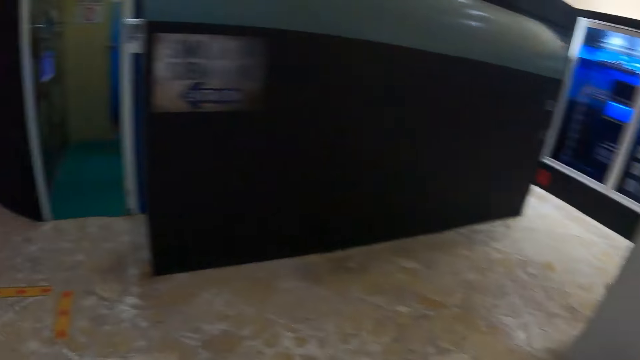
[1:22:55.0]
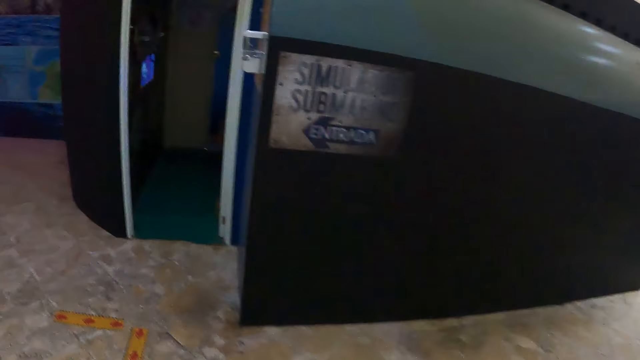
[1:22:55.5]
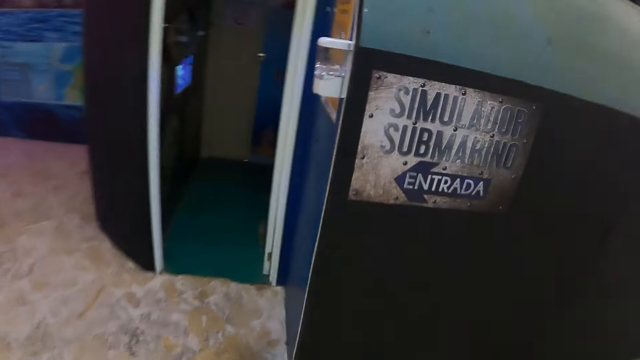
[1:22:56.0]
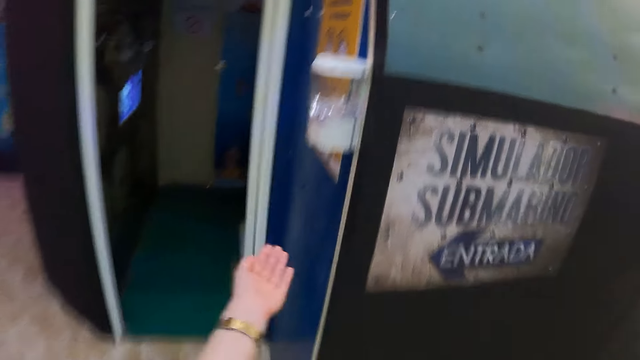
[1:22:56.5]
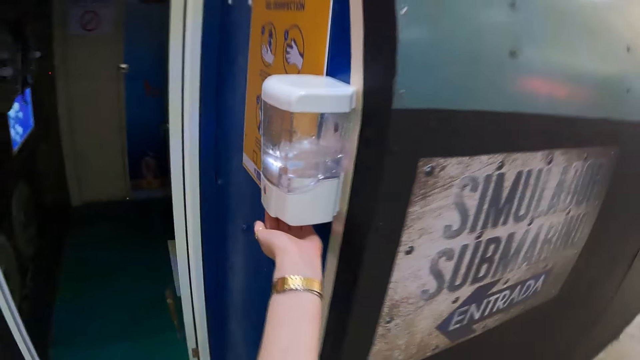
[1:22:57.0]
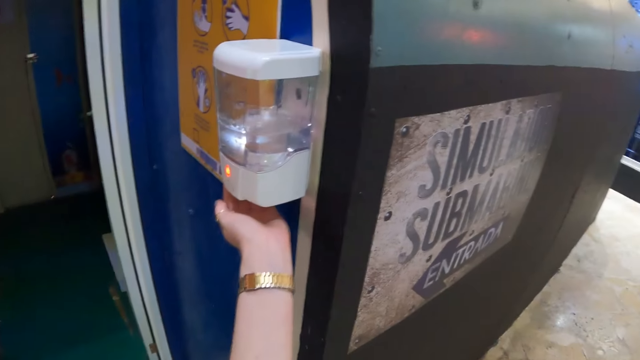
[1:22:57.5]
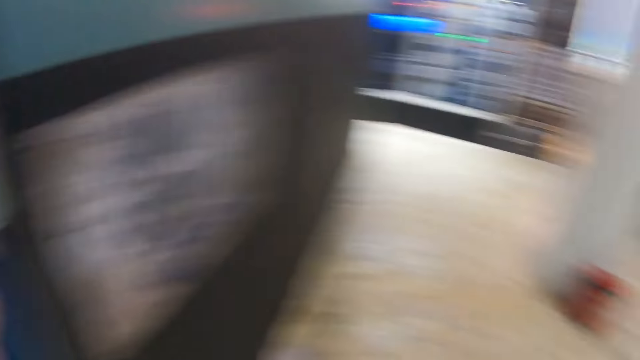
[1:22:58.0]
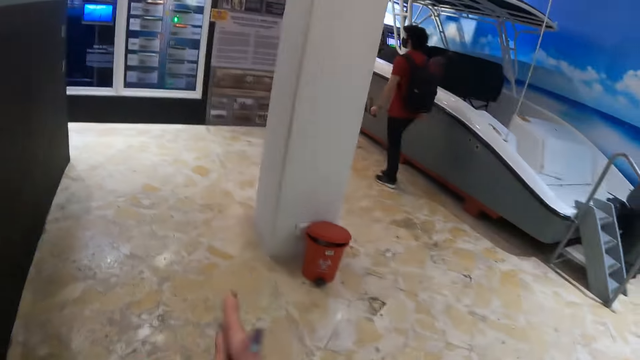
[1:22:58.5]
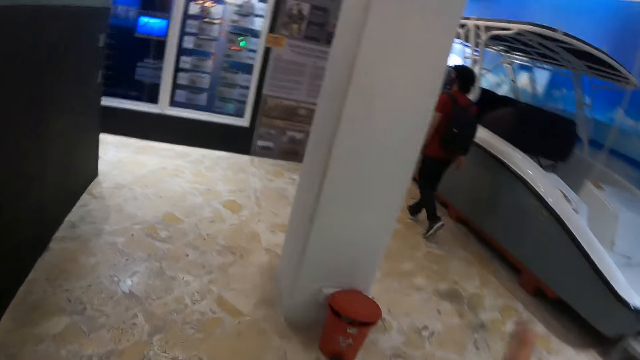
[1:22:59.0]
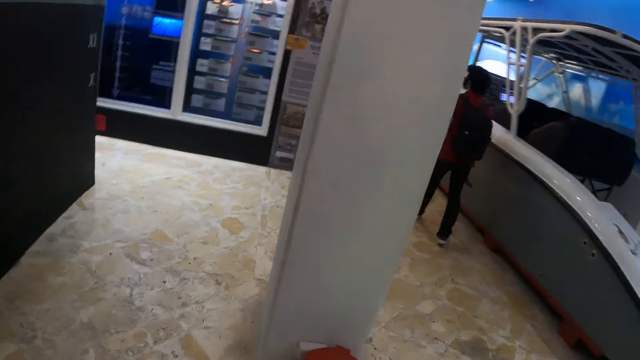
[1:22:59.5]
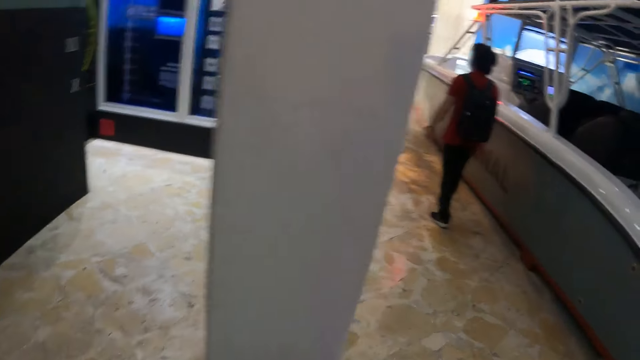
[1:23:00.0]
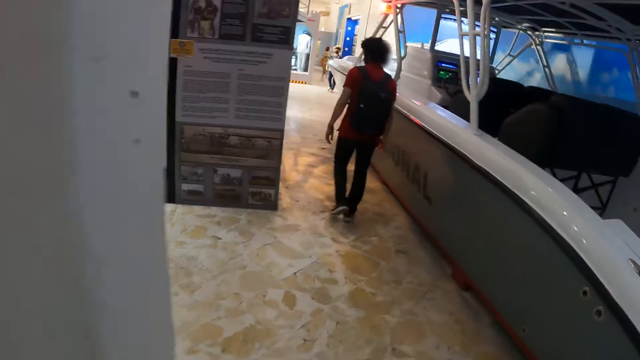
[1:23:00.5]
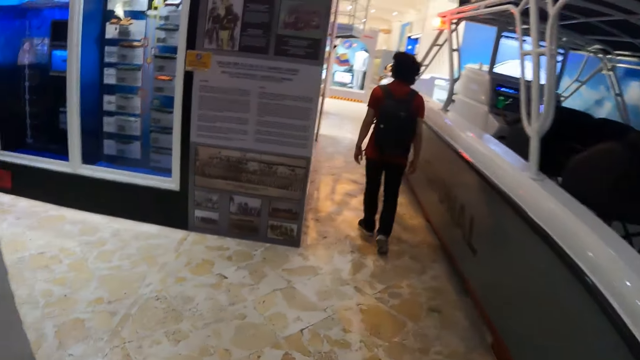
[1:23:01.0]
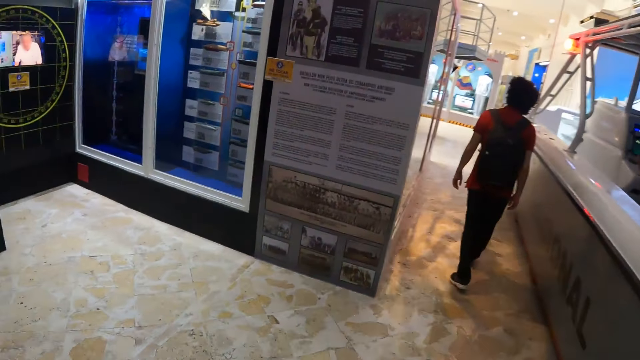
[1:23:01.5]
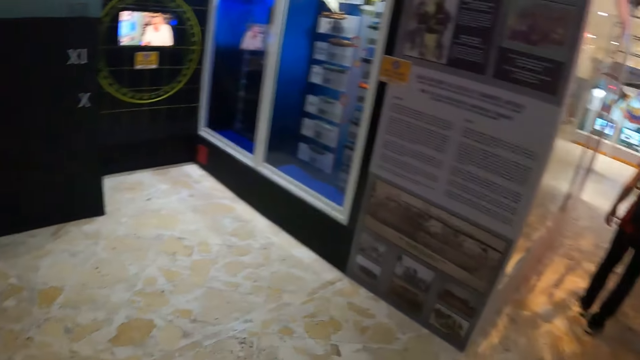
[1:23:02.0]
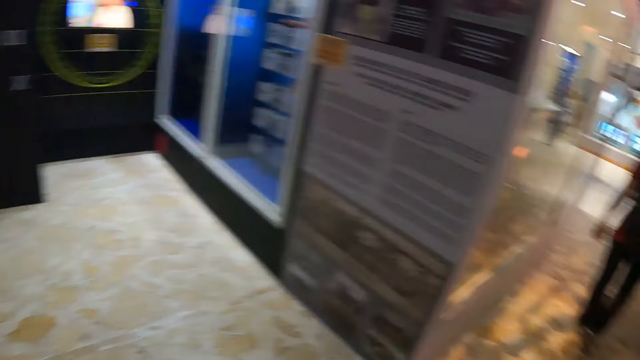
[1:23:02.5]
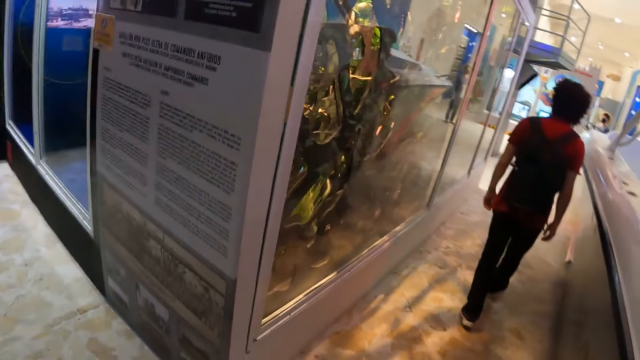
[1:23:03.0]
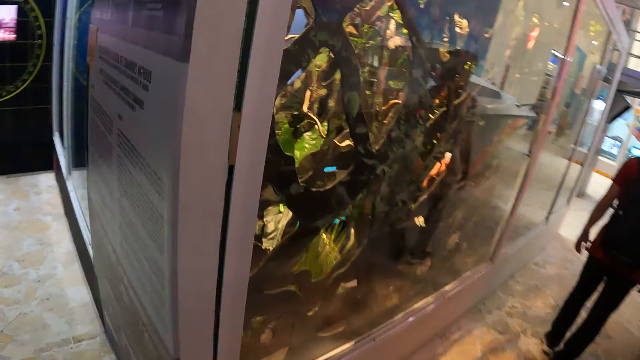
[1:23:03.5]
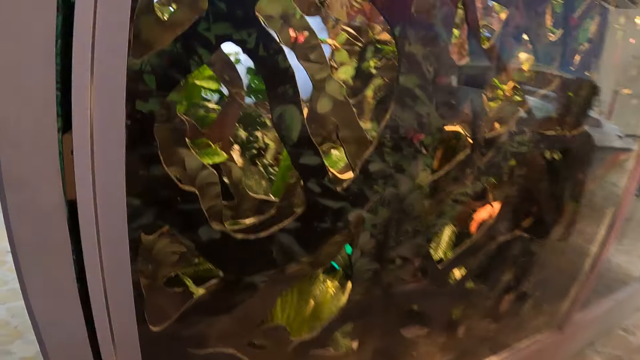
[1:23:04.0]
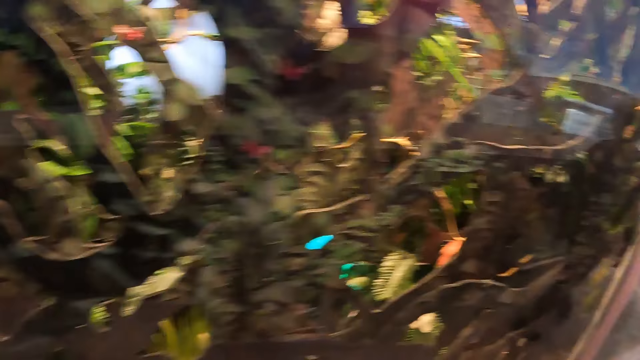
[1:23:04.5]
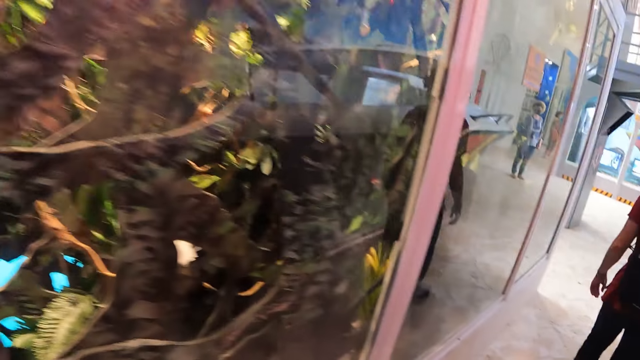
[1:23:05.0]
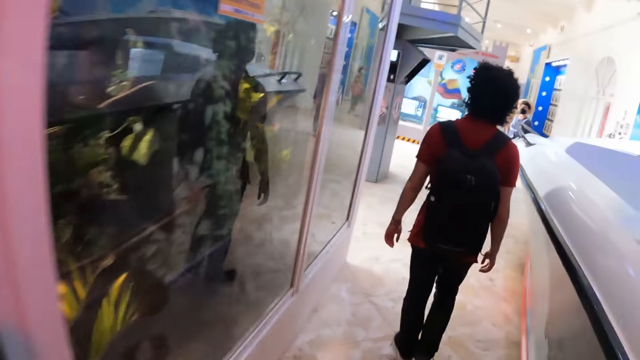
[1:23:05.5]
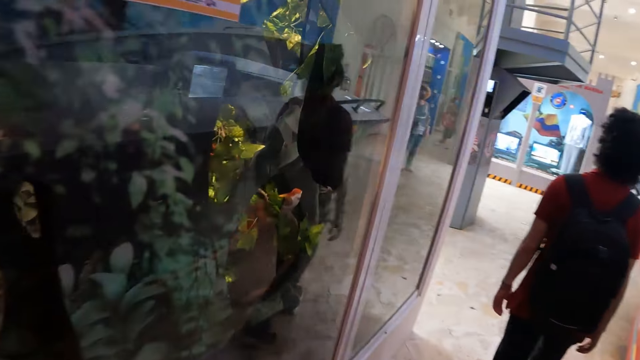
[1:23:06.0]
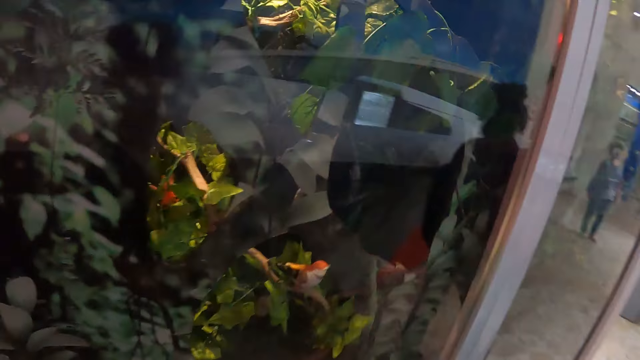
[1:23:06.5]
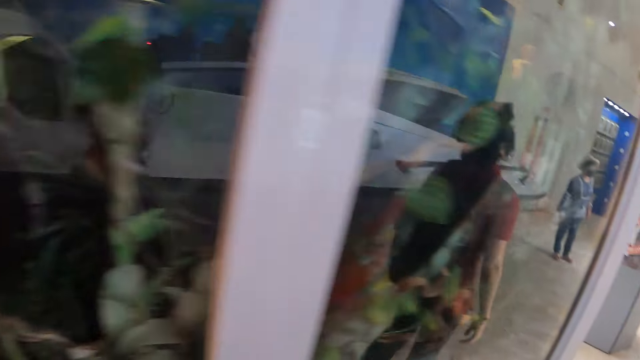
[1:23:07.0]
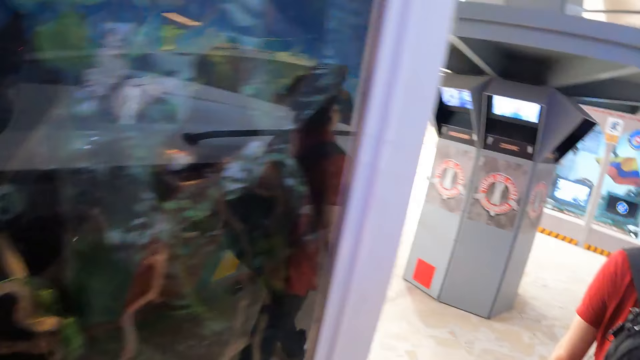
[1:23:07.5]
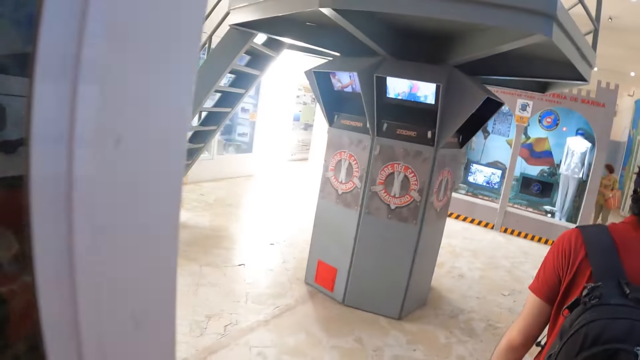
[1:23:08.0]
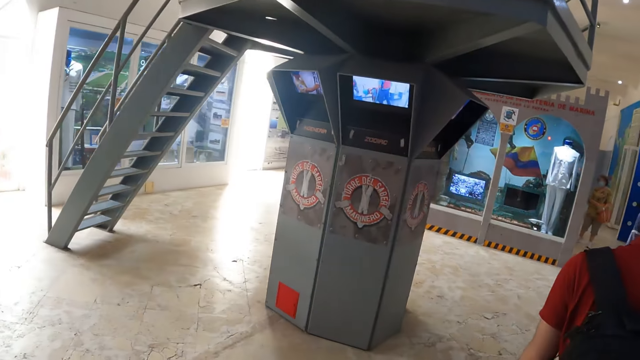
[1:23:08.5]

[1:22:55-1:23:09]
The camera wearer walks to the wall. They take sanitizer. They tap the sanitizer in the hand. They rub the hands. They walk in the room. They look at the aquarium.

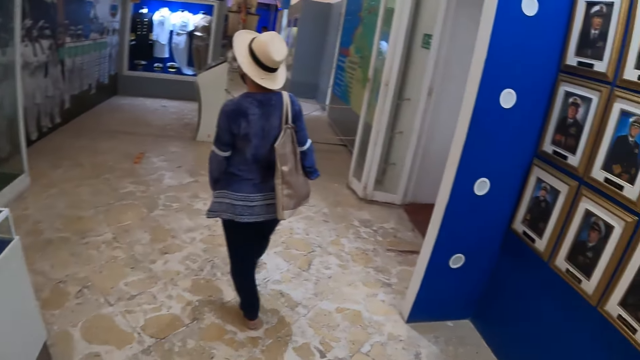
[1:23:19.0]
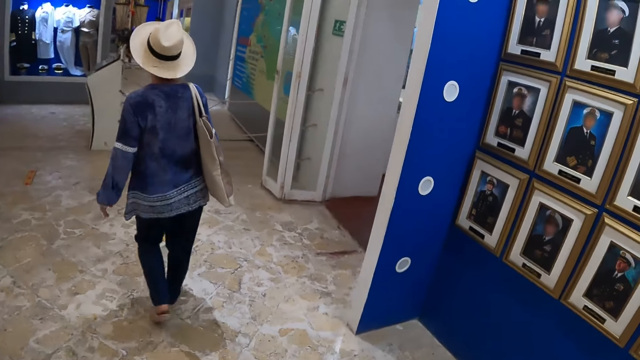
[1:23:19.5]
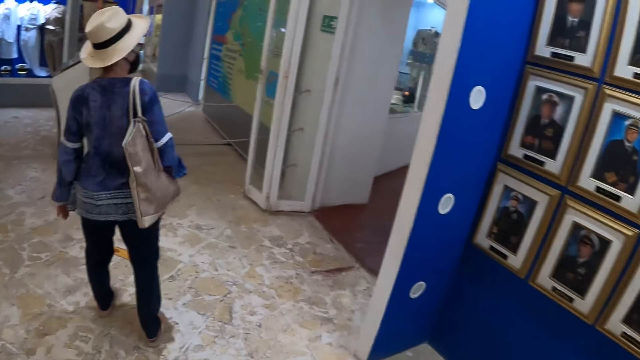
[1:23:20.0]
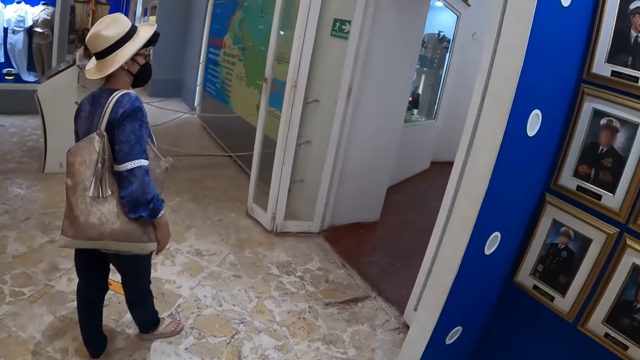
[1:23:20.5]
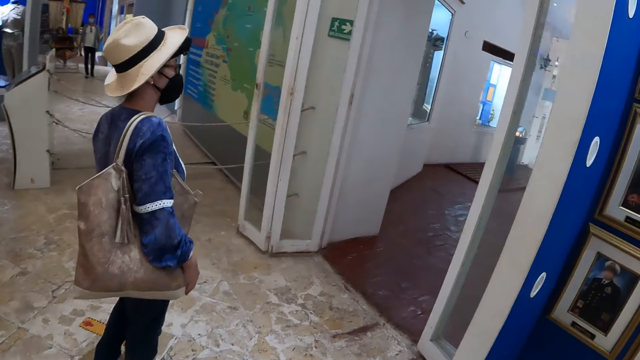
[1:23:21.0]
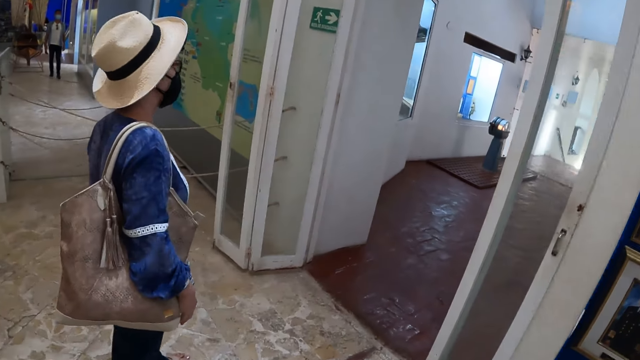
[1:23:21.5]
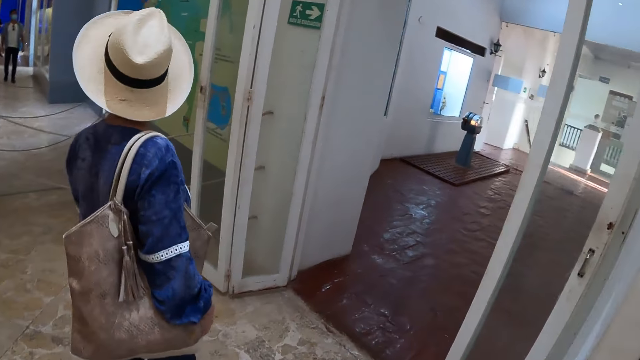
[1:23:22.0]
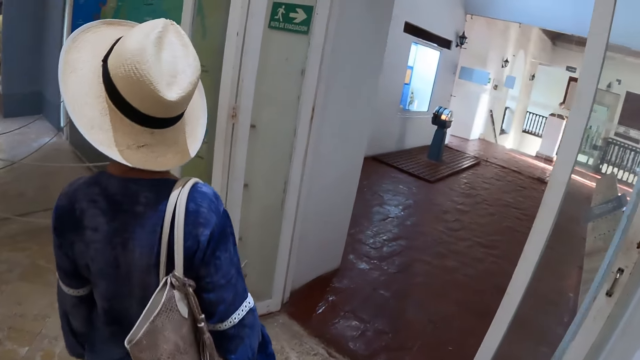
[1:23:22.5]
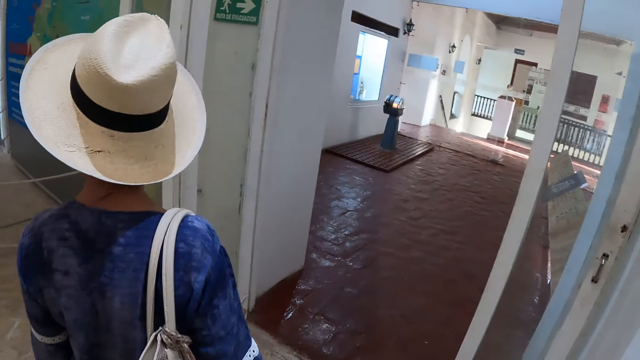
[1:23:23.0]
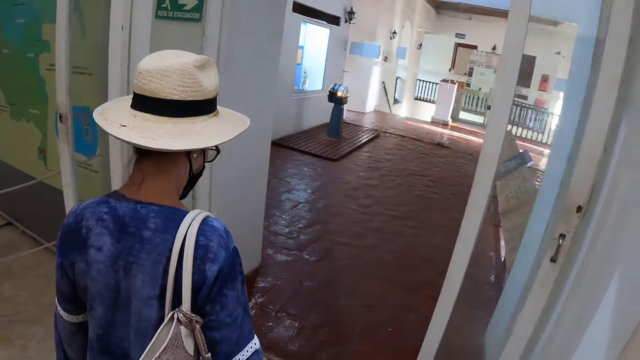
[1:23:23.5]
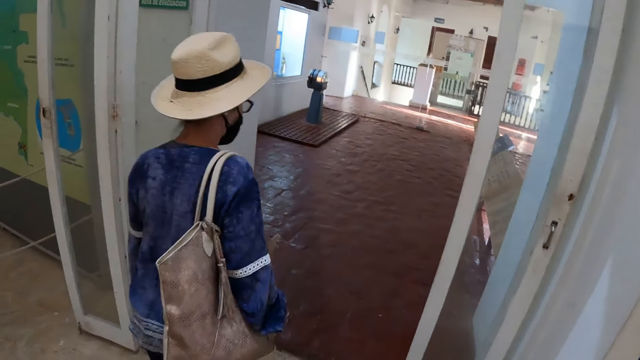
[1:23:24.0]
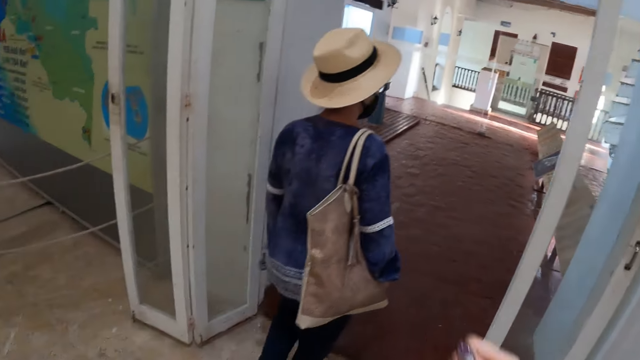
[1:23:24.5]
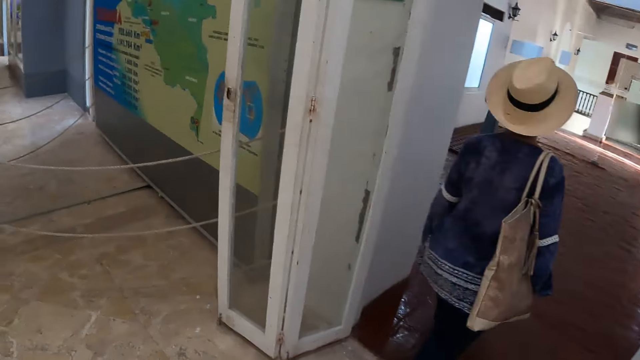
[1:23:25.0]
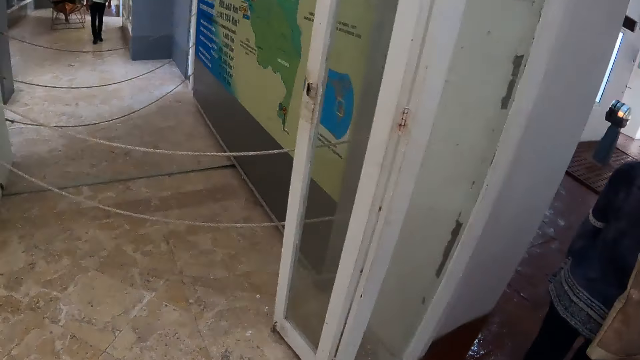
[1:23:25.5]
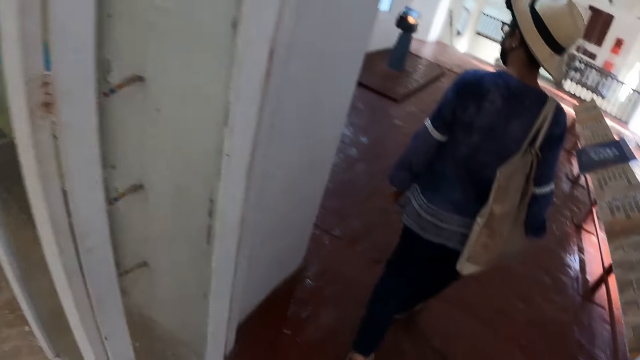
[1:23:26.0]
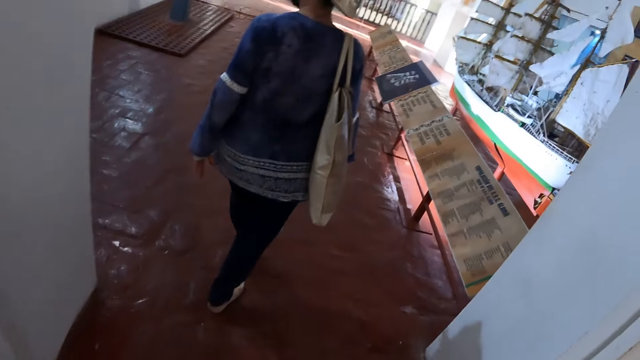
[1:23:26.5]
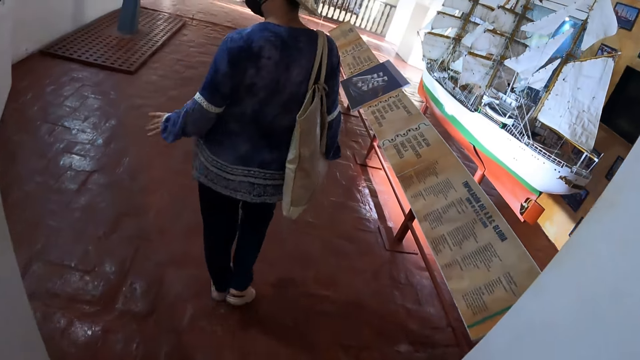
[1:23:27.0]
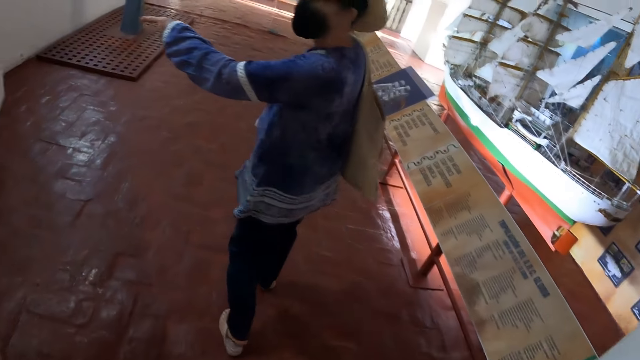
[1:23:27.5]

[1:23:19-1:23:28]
The camera wearer walks to a woman. The woman walks in front of the camera wearer. The camera wearer moves a hand. They walk in the room.
